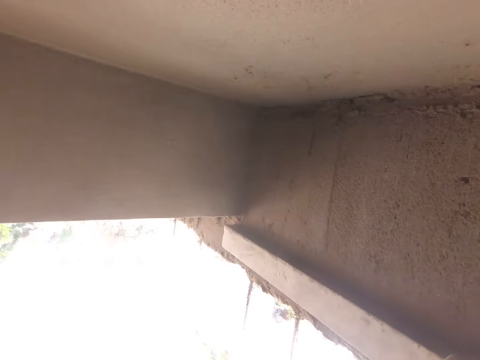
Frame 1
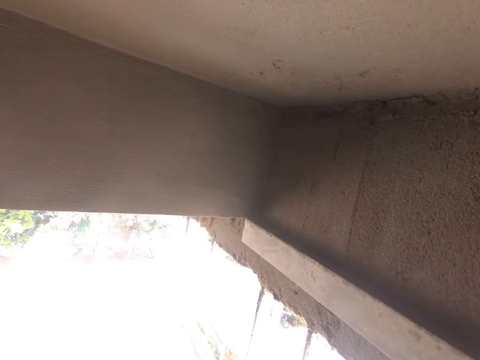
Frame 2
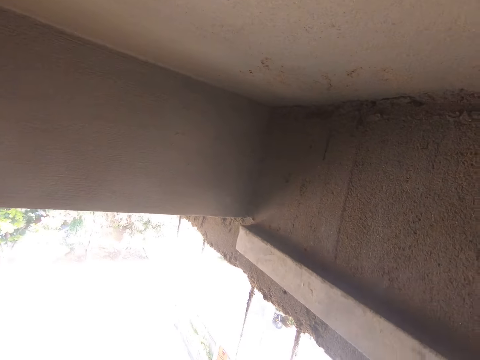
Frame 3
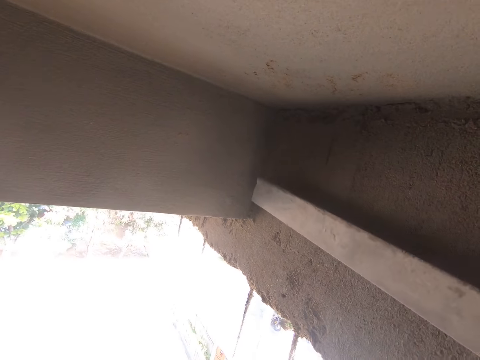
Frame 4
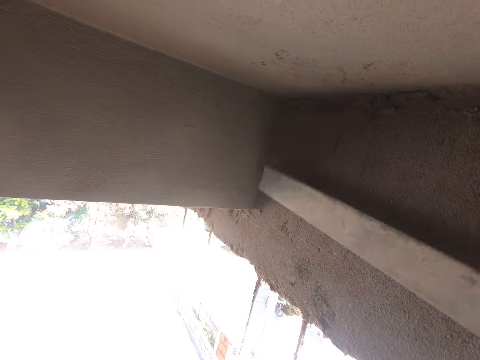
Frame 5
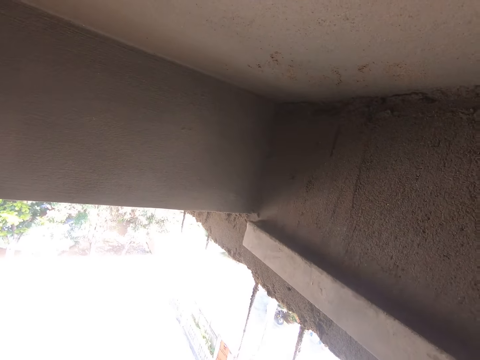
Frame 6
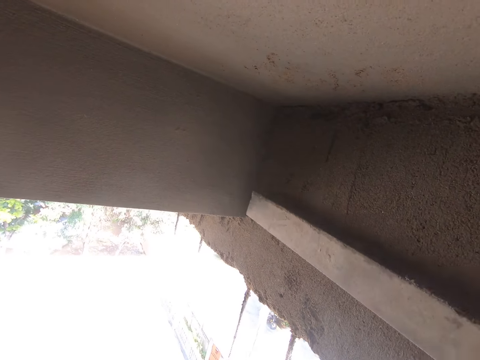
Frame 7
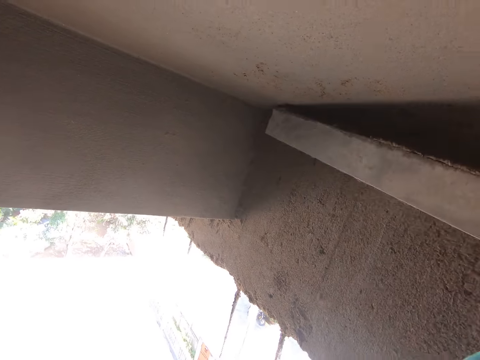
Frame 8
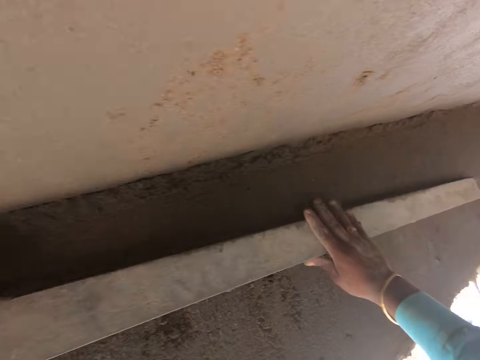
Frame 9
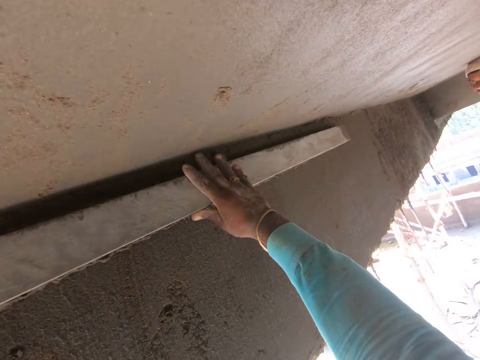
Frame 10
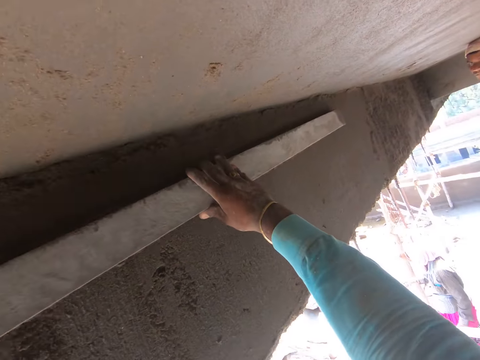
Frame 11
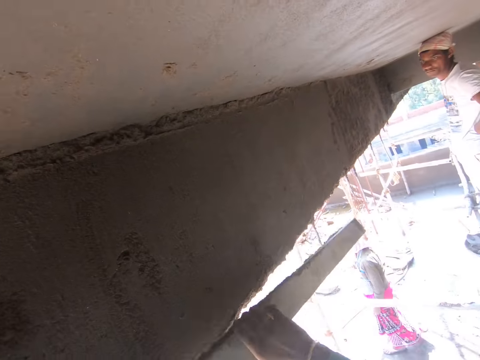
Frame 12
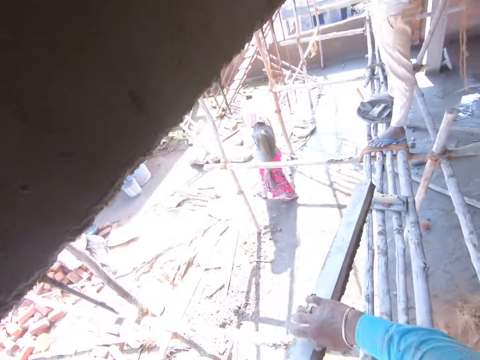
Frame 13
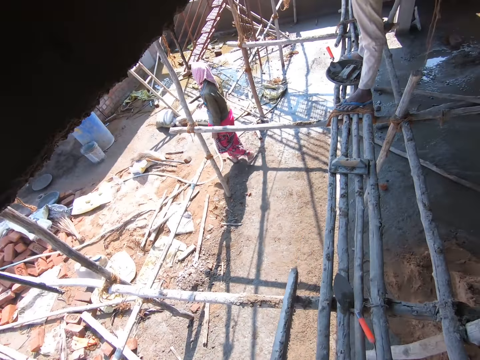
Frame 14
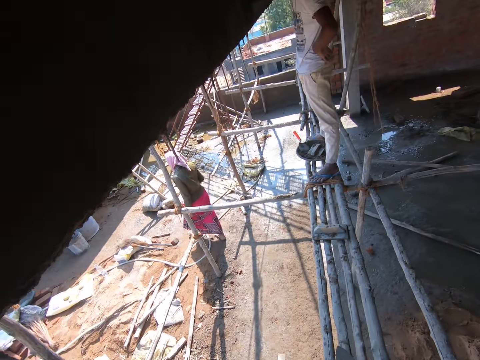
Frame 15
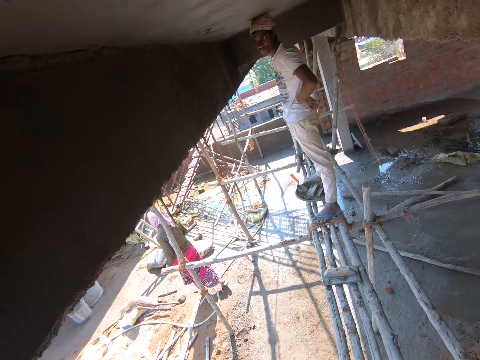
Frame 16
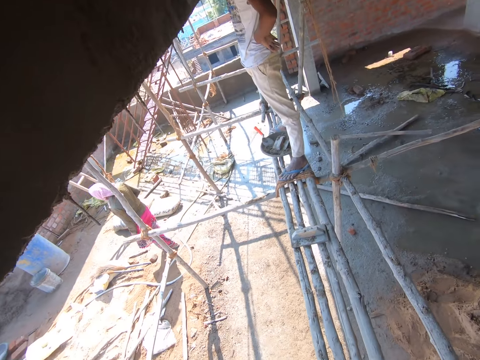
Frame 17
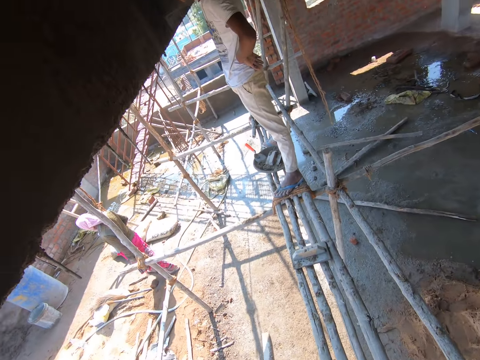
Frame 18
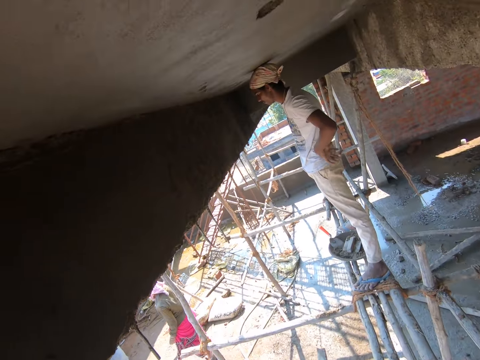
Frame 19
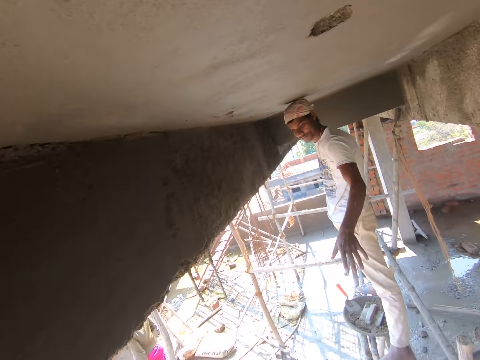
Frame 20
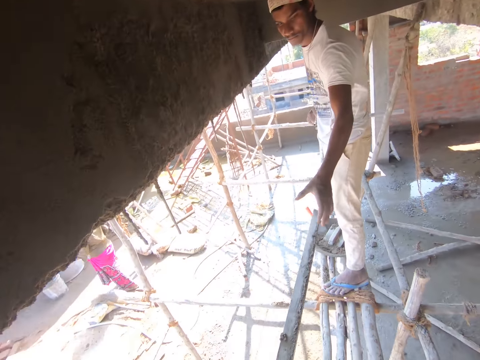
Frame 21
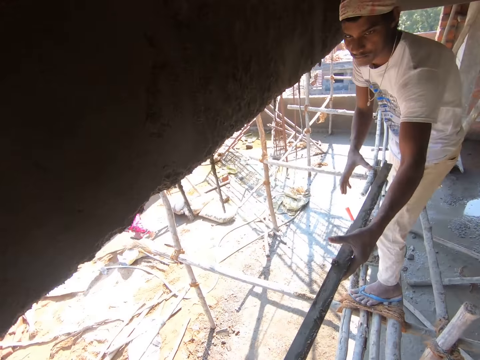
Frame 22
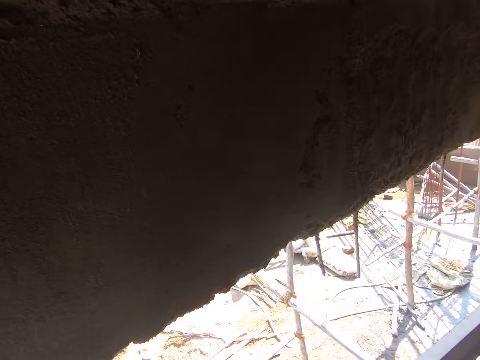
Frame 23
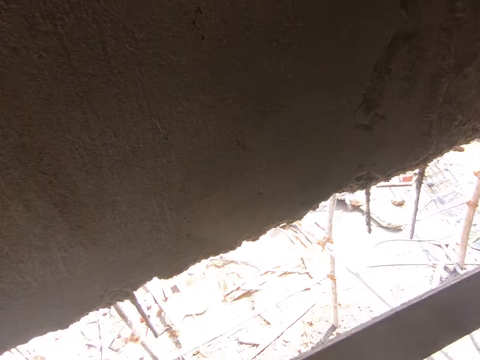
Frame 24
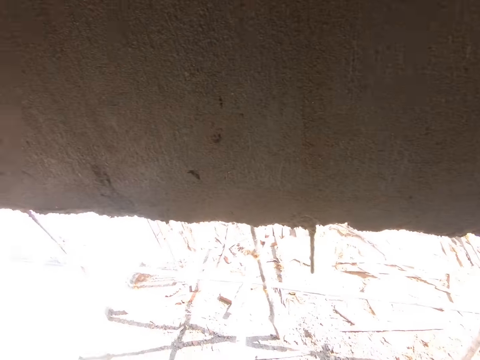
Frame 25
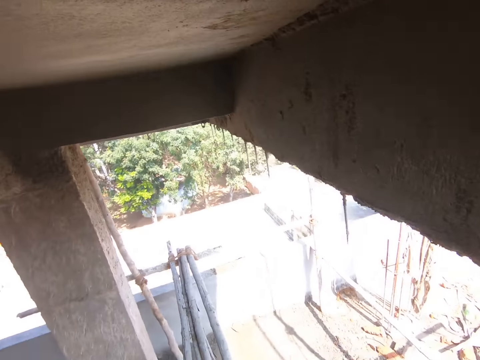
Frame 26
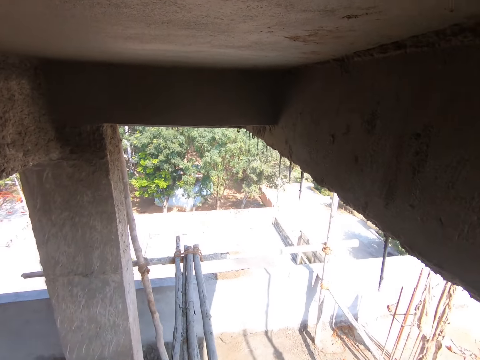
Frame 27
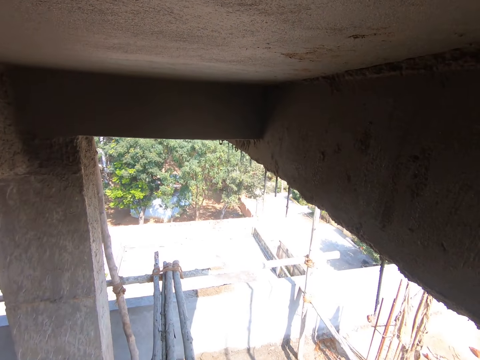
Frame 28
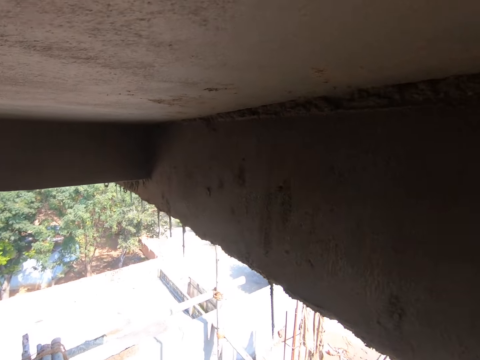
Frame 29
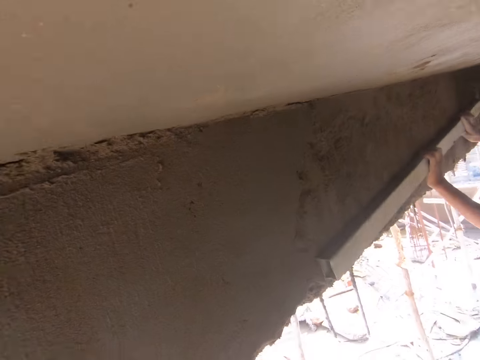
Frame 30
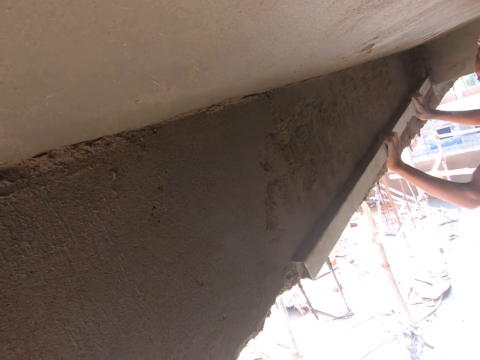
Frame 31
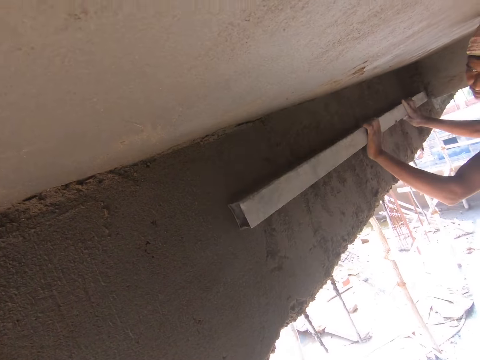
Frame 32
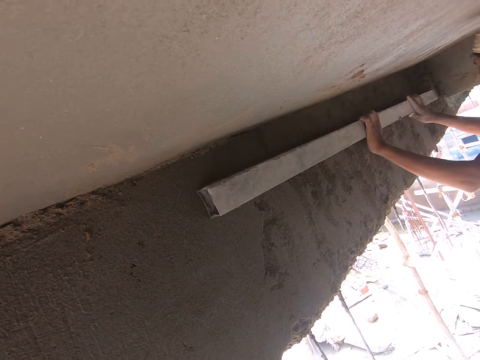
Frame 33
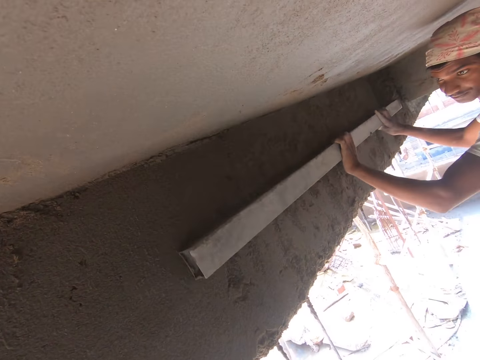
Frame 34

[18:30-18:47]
The camera wearer aligns the sand with a wood. A woman walks around the construction site. A man stands on a scaffolding. The camera wearer stops. He looks around. The man interacts with the camera wearer. The camera wearer interacts with the man. He hands the screeding rod in his hands to the man. The man collects the screeding rod from the camera wearer with both hands. The man screeds the concrete beam with the screeding rod in his hands.

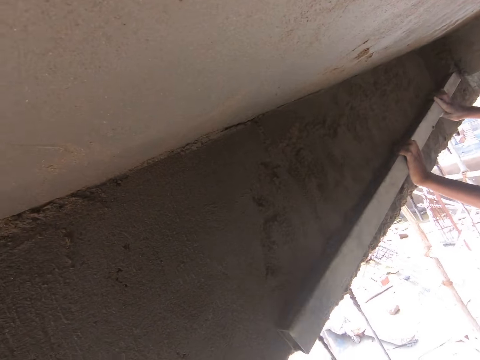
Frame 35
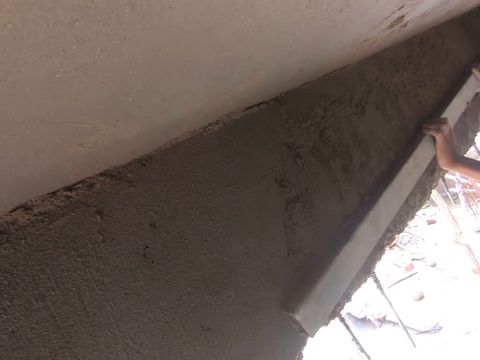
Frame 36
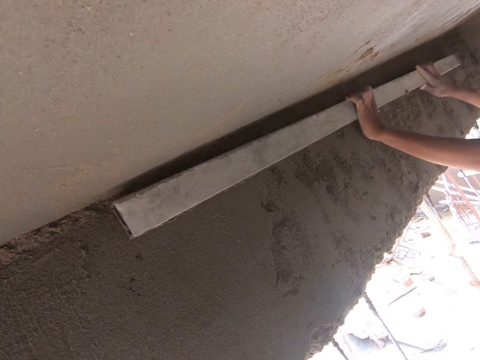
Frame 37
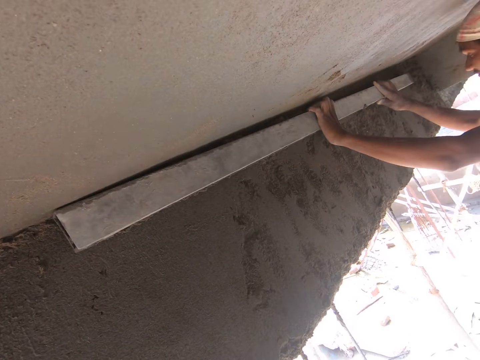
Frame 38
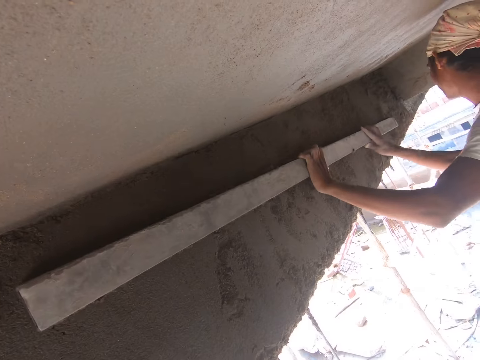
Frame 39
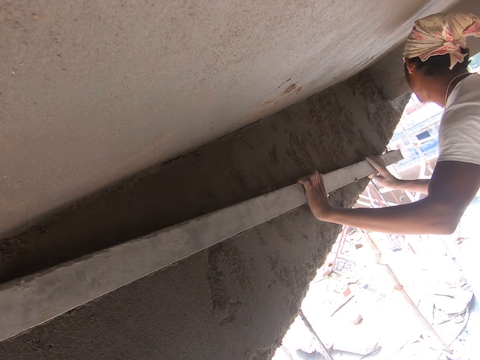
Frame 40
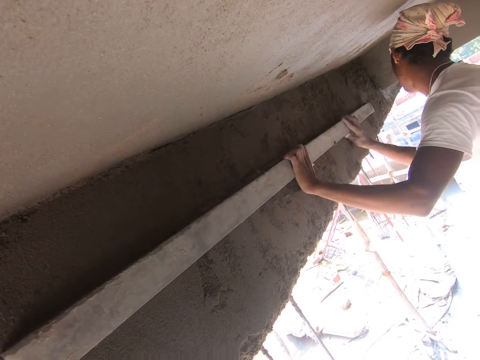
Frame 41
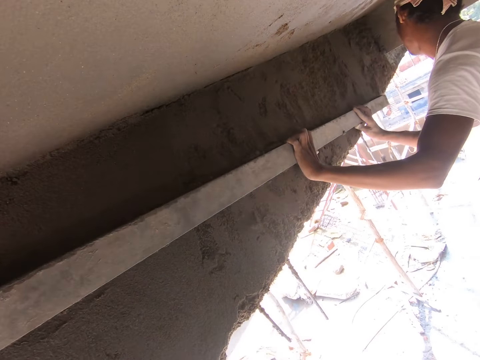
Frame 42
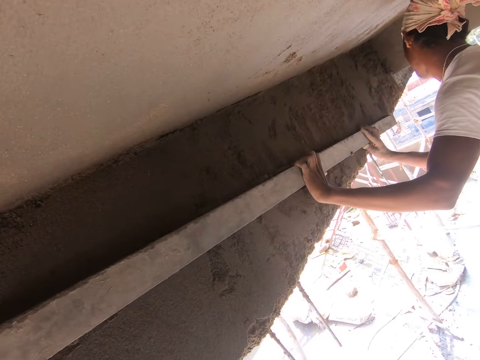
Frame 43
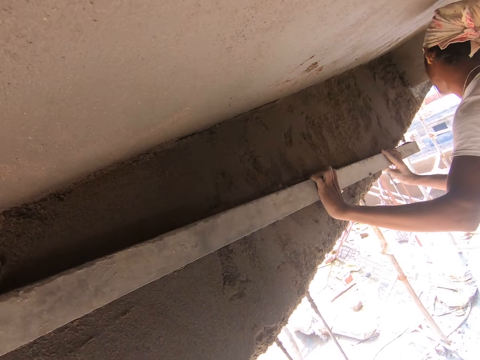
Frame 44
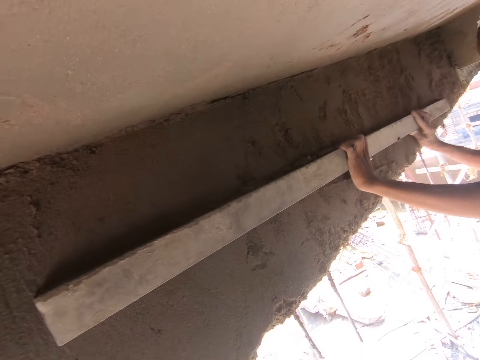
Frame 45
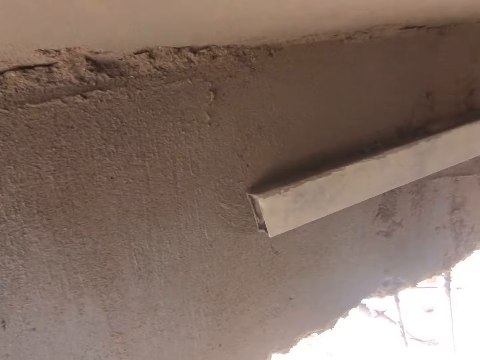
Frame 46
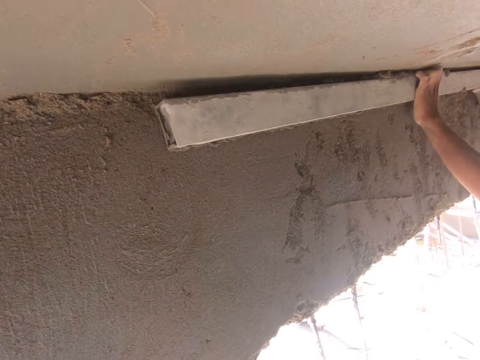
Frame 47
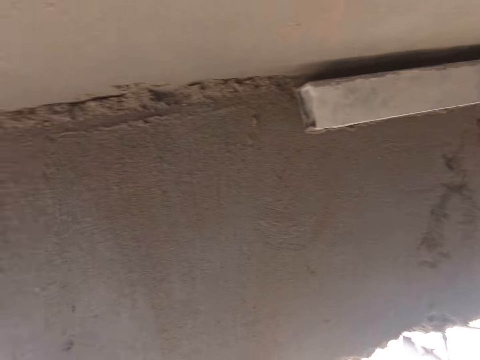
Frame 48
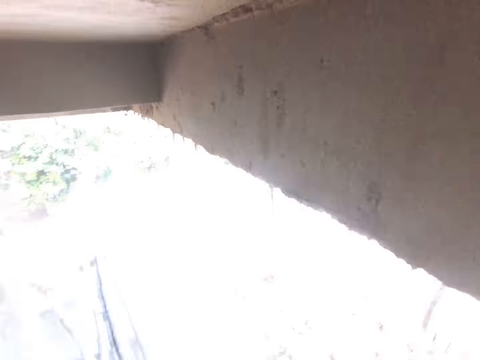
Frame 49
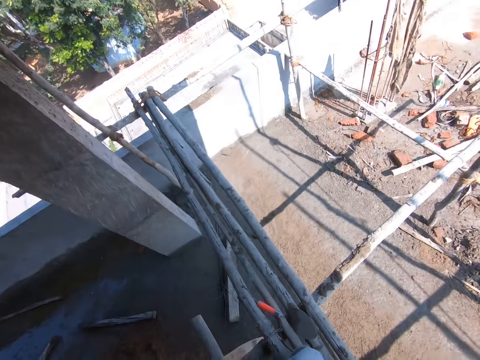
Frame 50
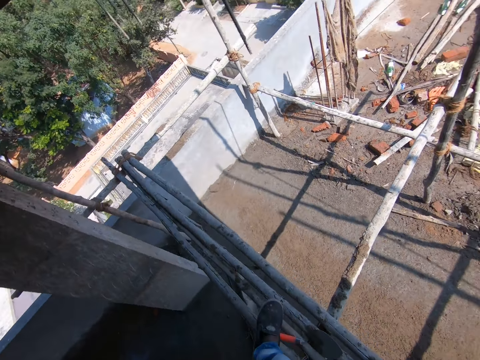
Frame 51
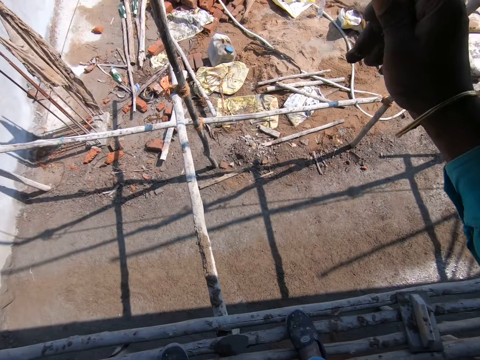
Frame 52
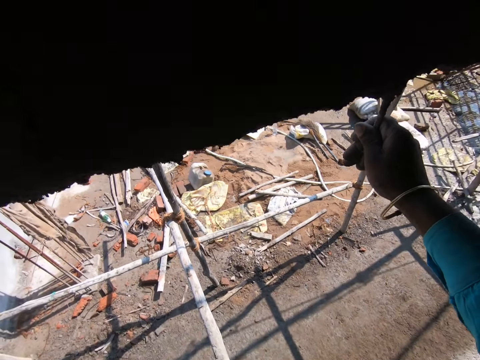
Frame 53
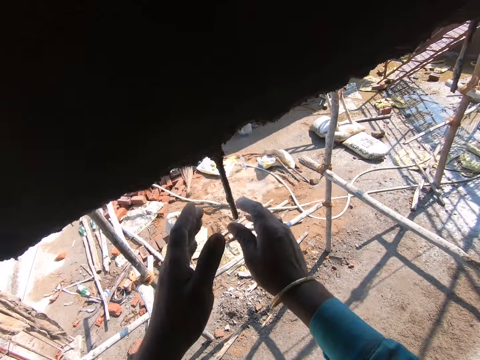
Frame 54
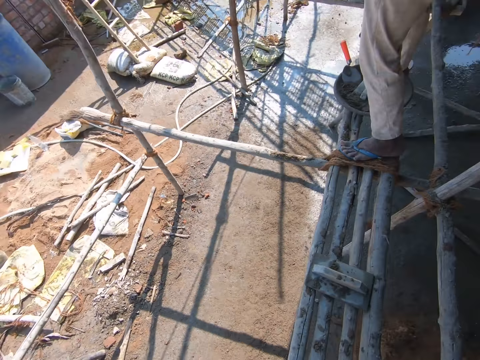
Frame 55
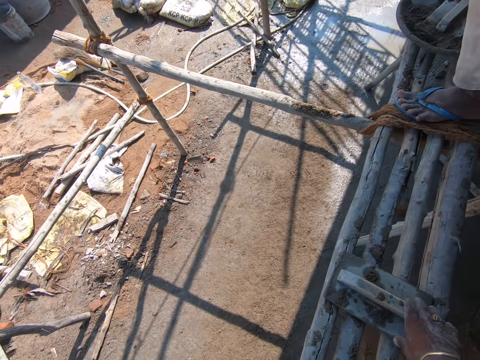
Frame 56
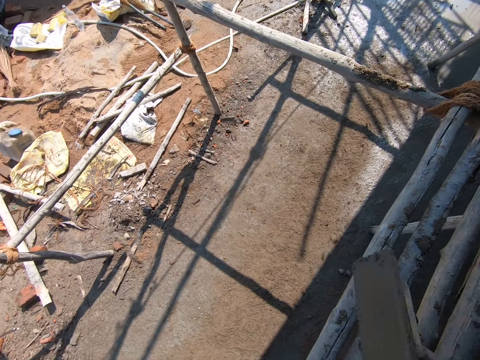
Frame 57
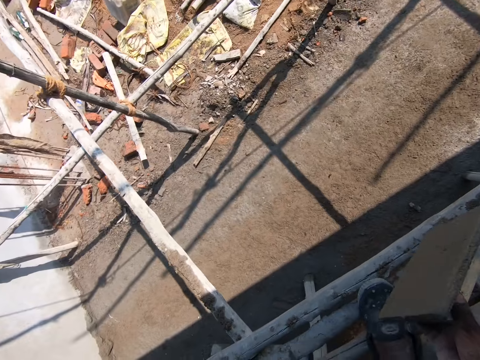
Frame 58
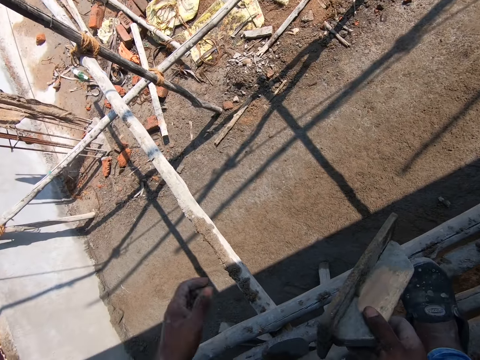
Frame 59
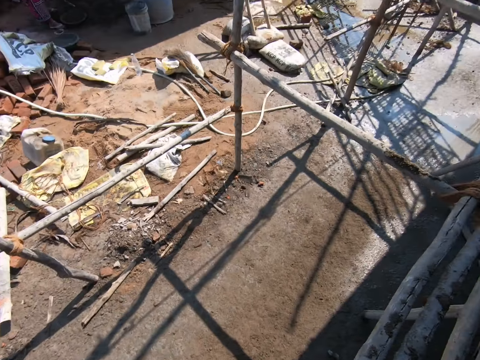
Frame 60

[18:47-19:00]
The camera wearer looks around. He holds an aluminum rod in the concrete beam with his right hand. He pulls something. He walks. He holds the aluminum rod in the concrete beam with his left hand. He picks up a wooden float on the scaffolding with his right hand. He interacts with a man. The man interacts with the camera wearer.
